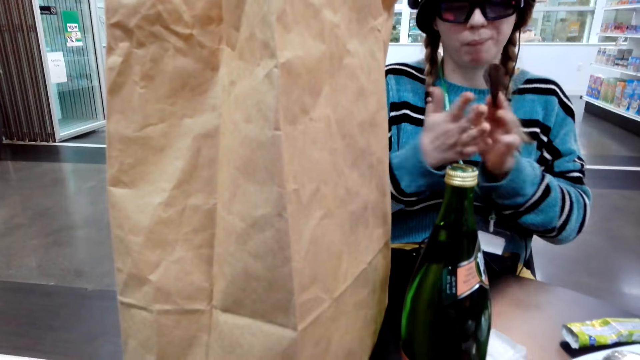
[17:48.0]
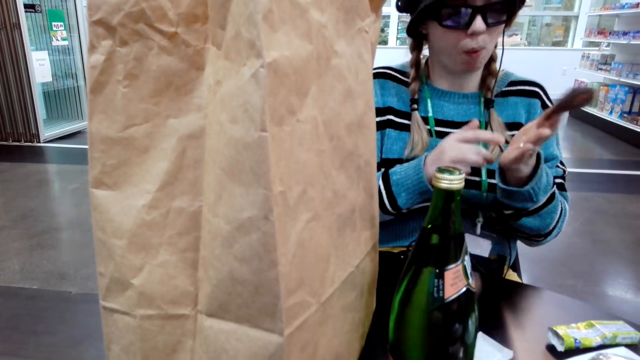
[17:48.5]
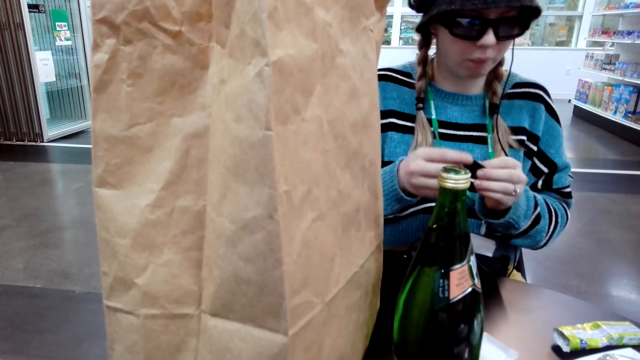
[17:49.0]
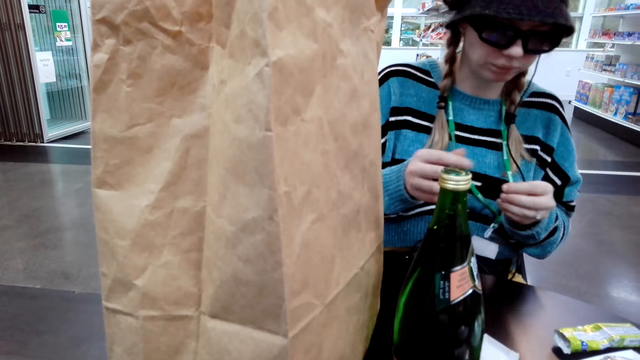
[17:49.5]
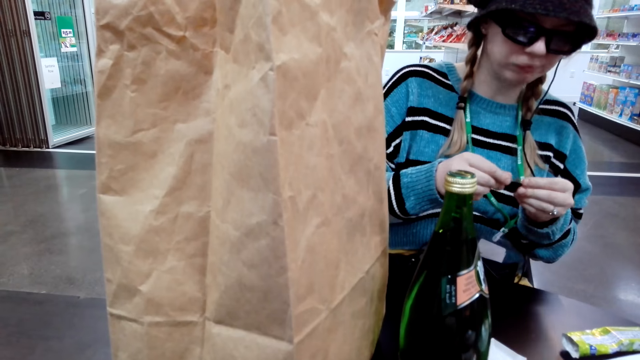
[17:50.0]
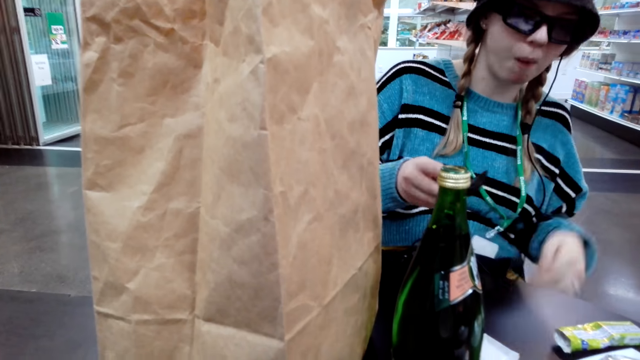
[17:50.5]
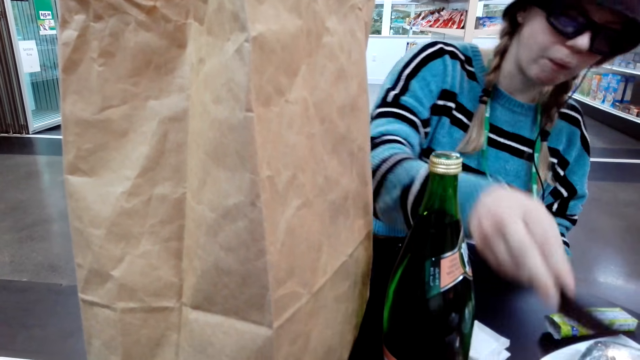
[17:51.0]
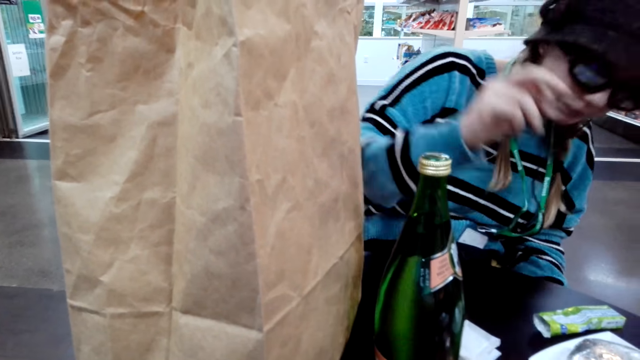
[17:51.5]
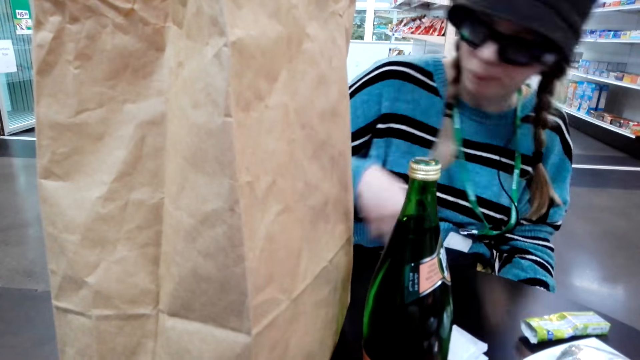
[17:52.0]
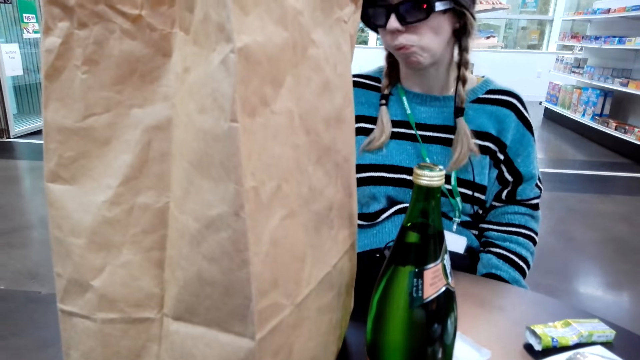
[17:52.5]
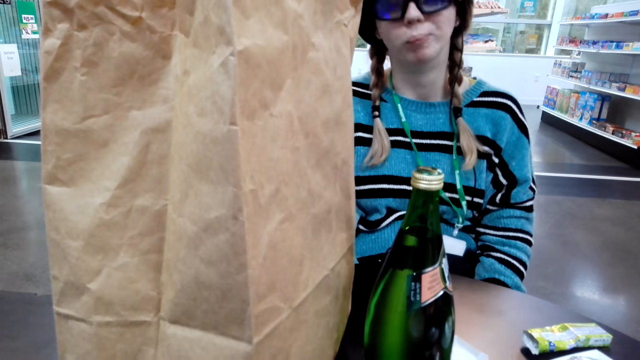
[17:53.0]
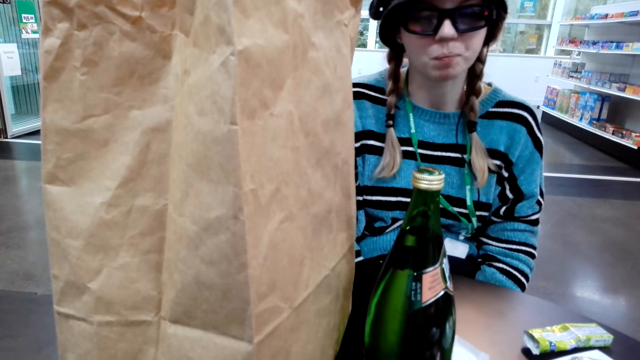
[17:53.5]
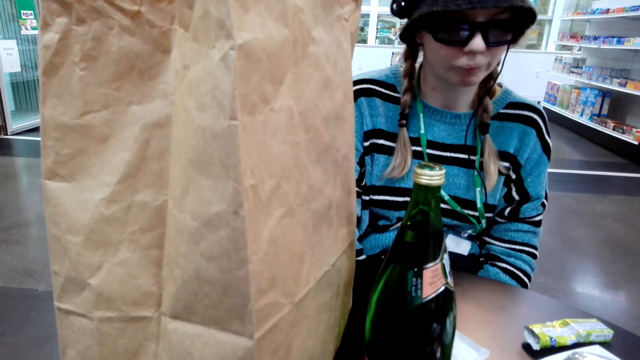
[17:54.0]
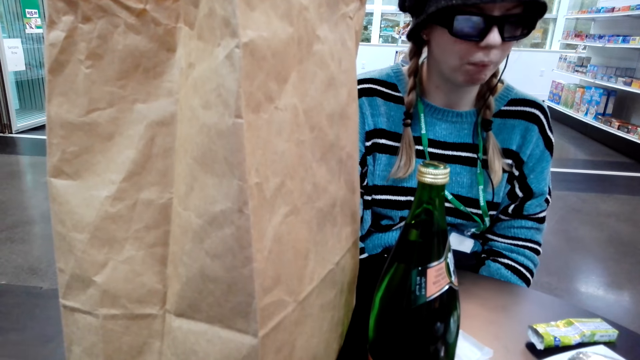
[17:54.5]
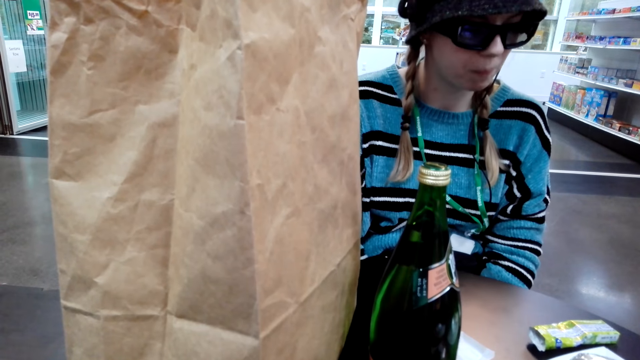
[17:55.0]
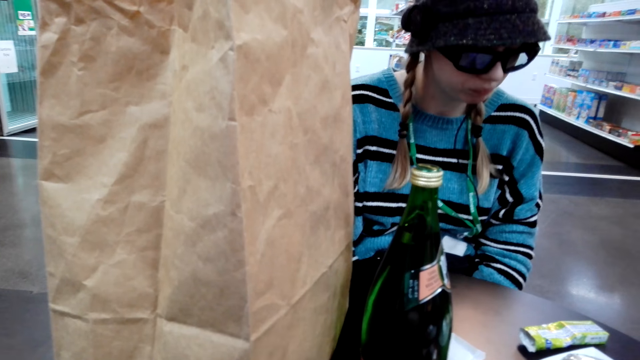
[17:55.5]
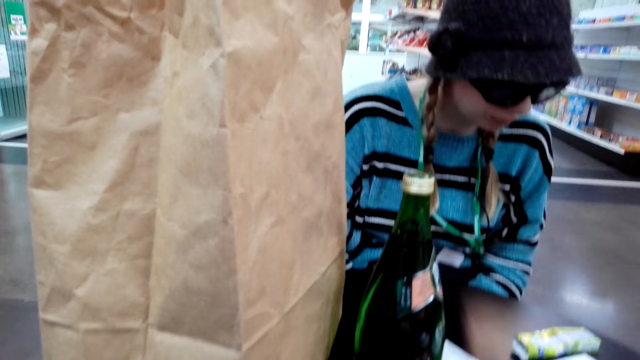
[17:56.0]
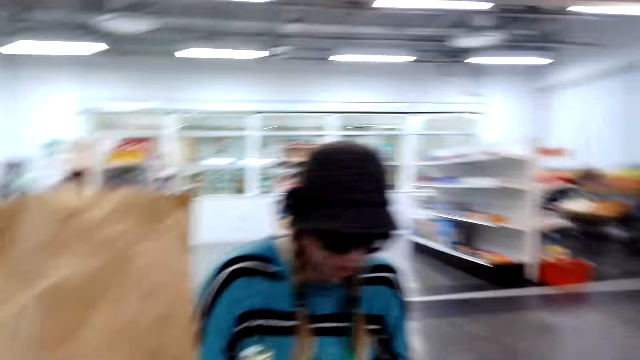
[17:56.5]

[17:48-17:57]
A lady wipes her hands, holds the sachet and puts a paper on the table.

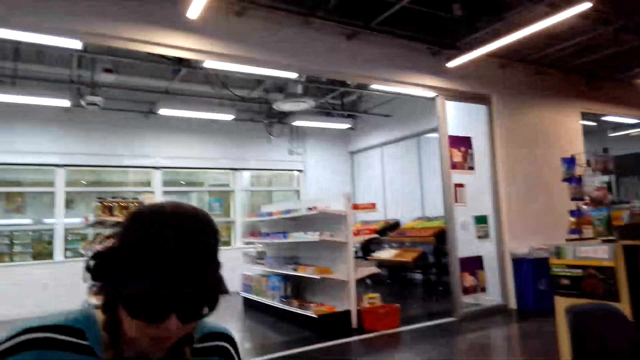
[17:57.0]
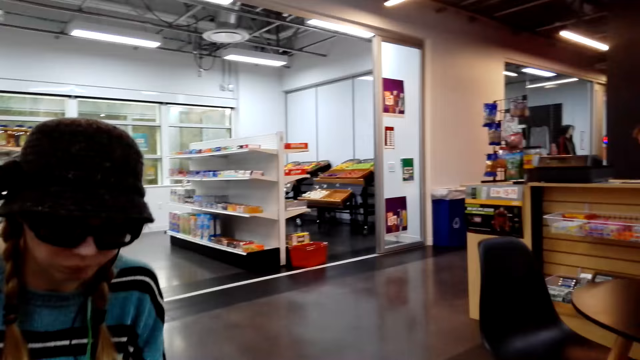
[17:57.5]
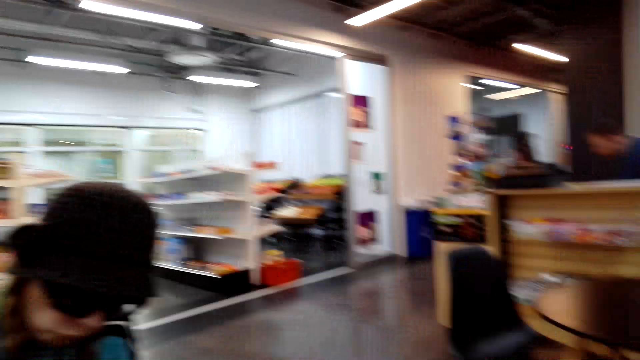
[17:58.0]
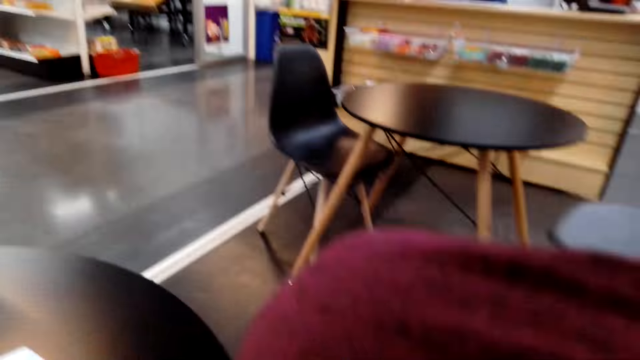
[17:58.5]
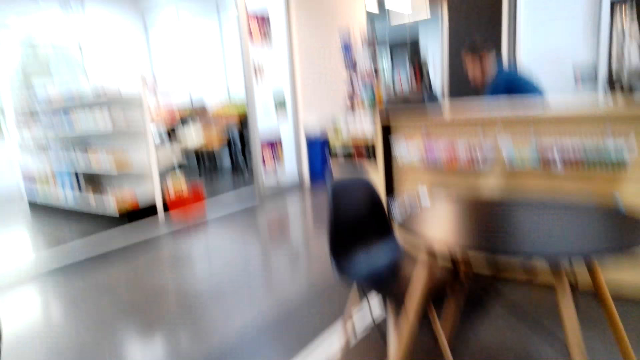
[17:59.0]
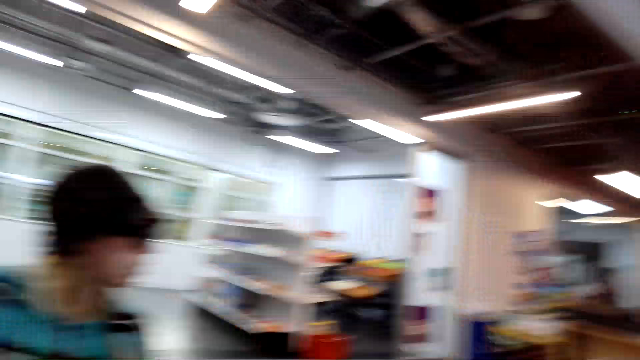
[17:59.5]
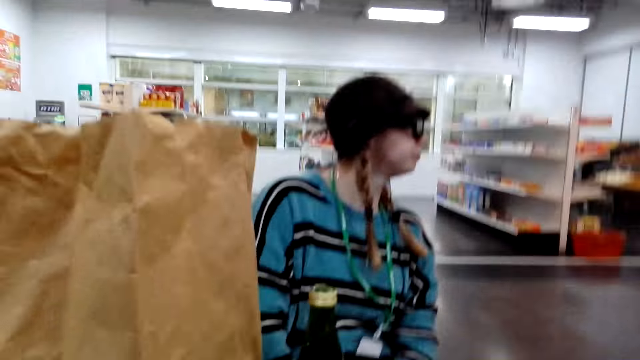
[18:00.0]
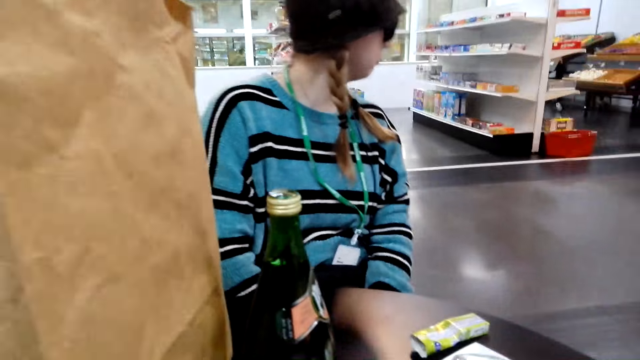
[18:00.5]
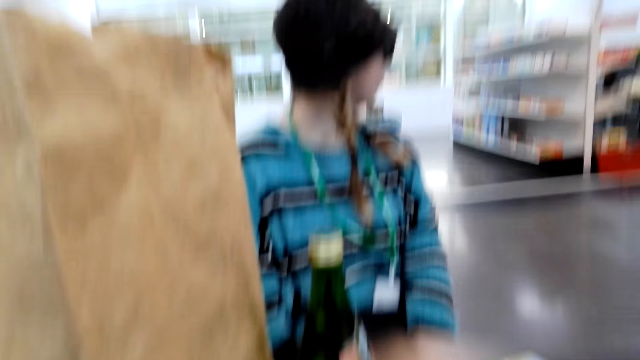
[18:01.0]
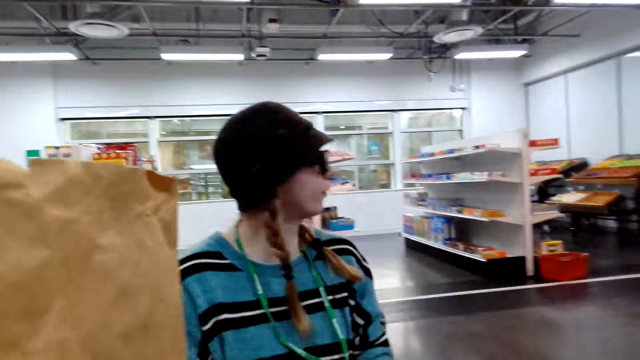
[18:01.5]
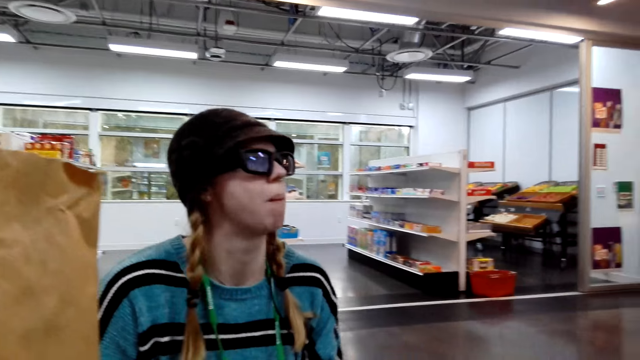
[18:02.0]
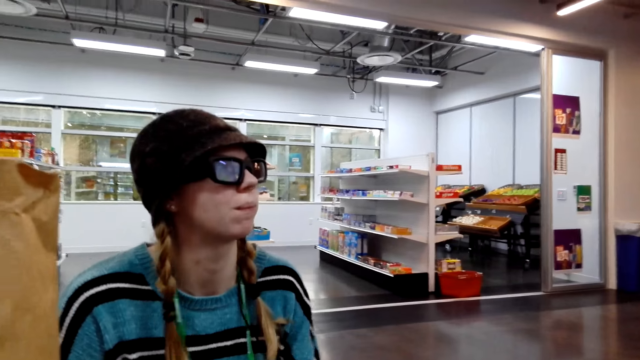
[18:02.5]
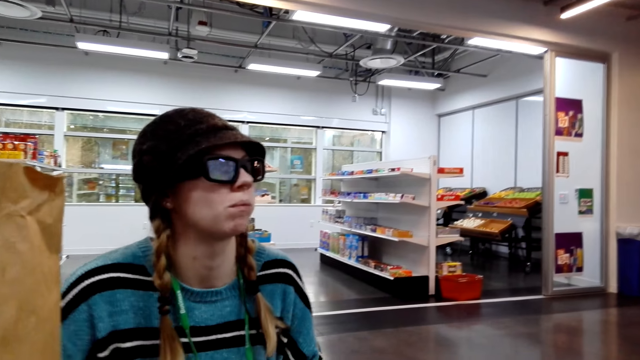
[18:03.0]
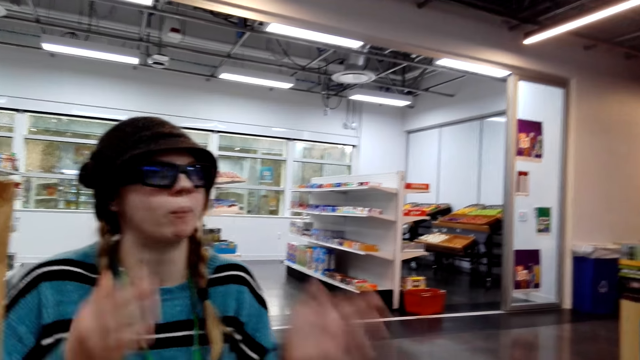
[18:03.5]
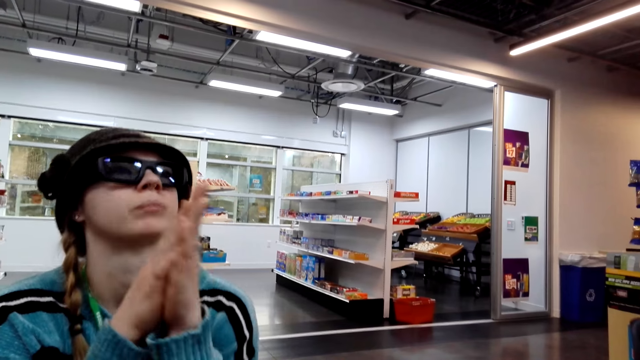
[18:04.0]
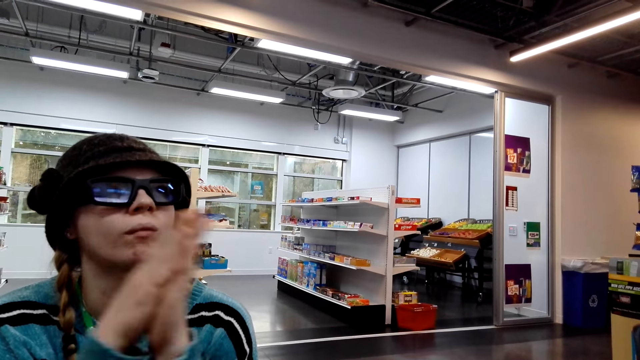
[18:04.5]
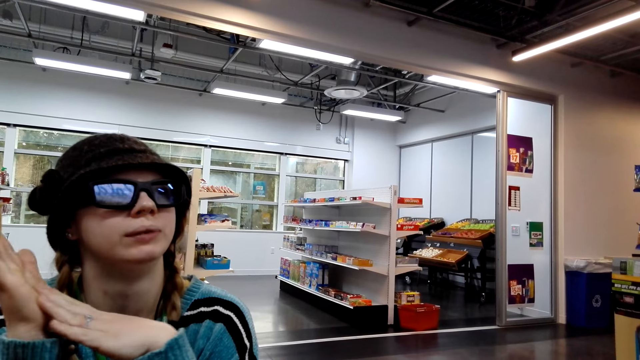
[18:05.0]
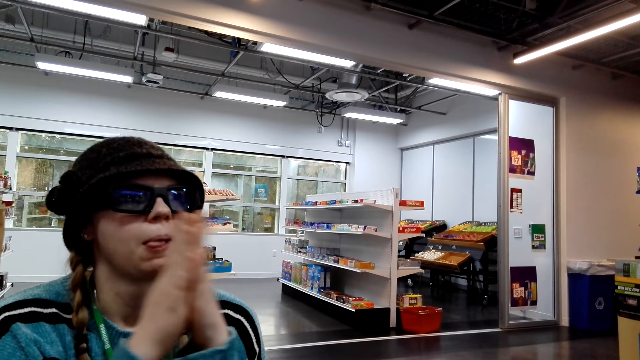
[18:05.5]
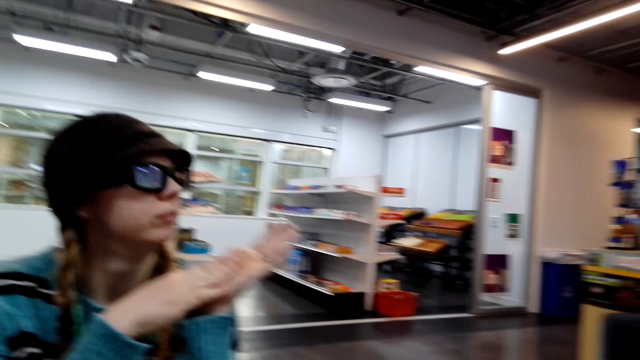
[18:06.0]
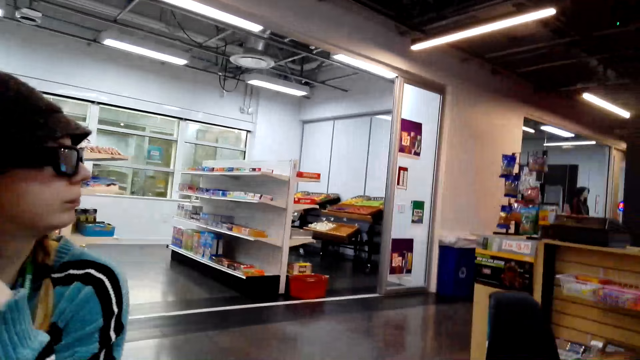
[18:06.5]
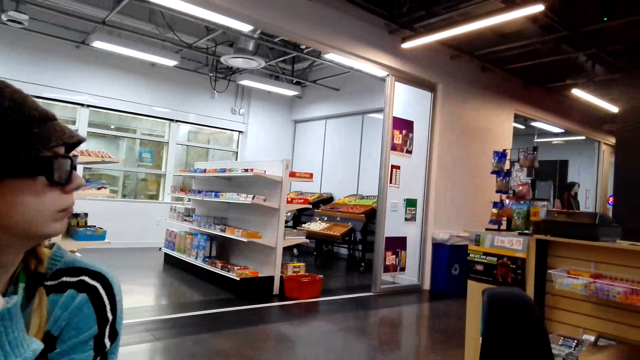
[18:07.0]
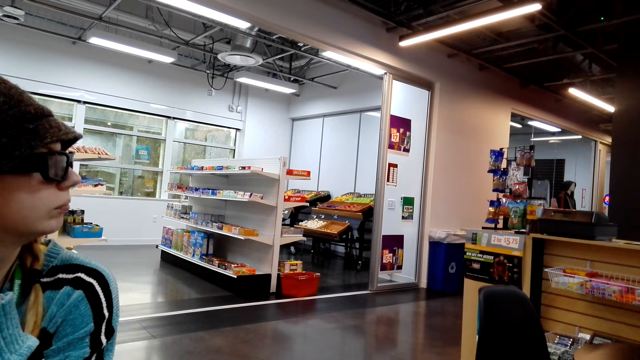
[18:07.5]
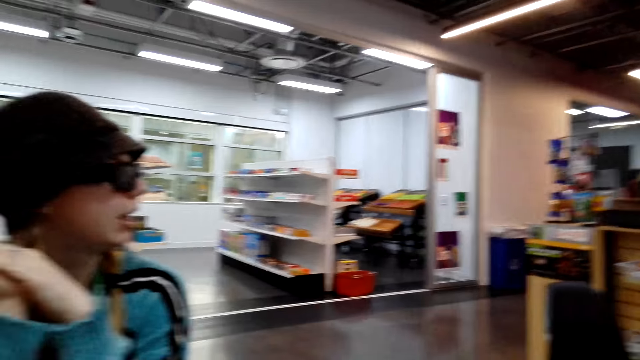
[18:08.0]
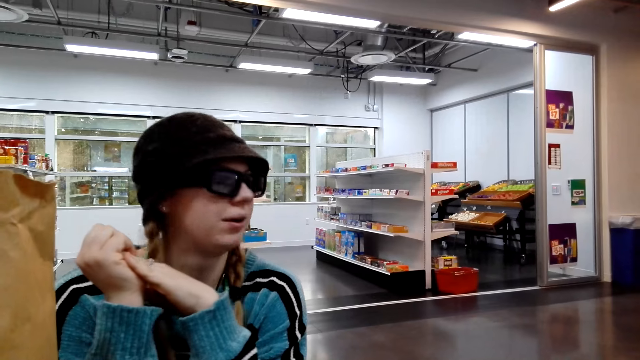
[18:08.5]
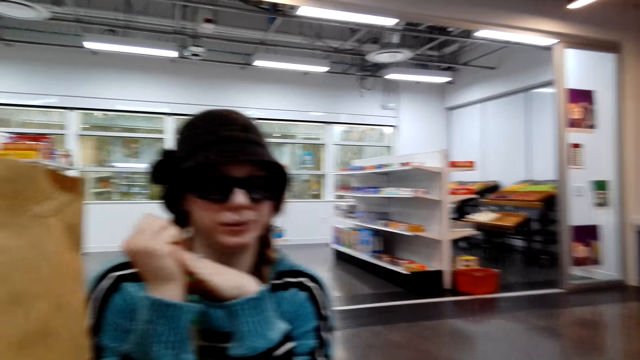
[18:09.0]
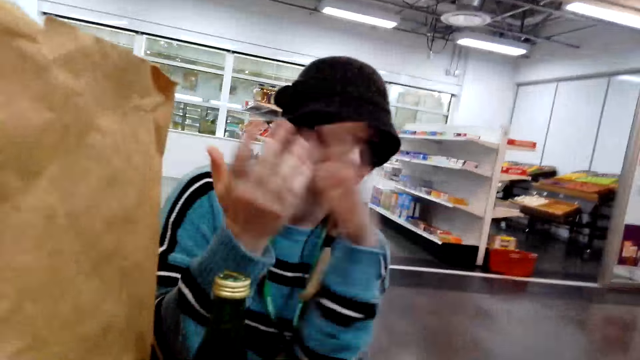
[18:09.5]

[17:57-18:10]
The camera wearer looks at a person. They look around.
